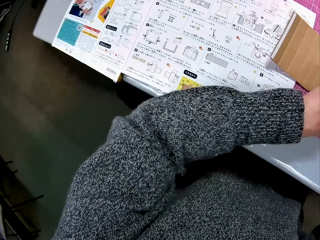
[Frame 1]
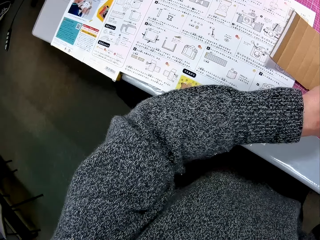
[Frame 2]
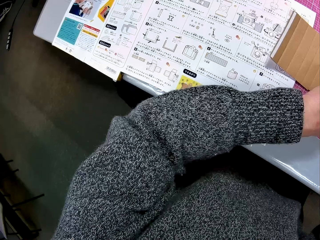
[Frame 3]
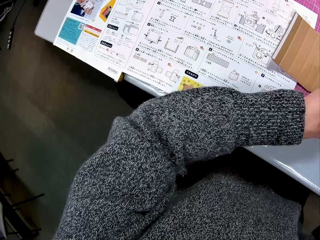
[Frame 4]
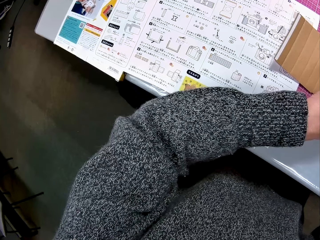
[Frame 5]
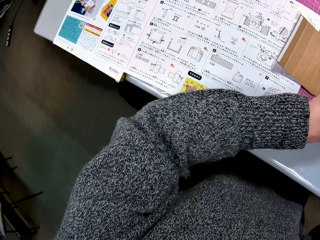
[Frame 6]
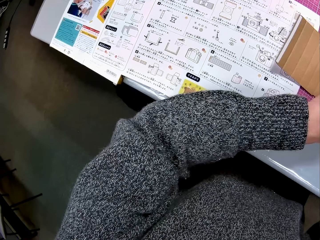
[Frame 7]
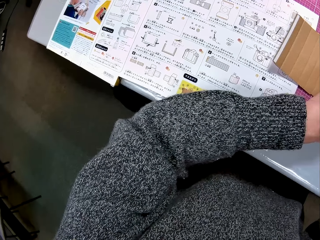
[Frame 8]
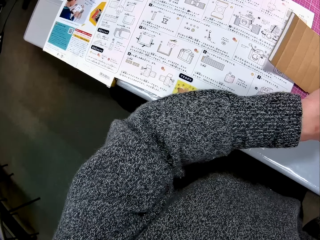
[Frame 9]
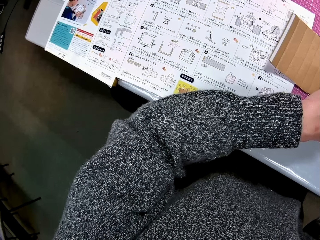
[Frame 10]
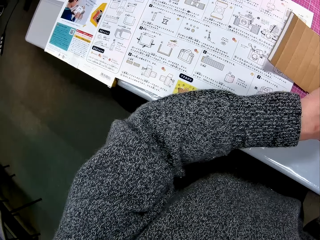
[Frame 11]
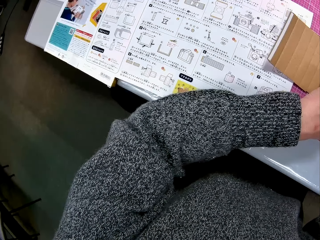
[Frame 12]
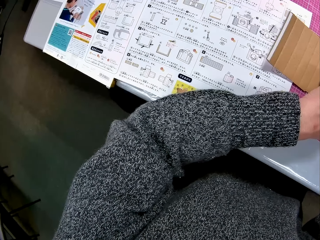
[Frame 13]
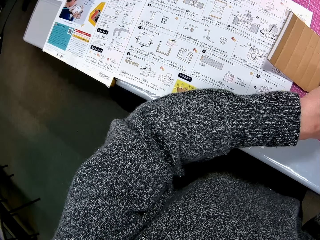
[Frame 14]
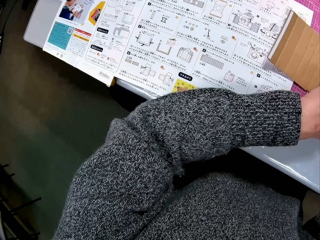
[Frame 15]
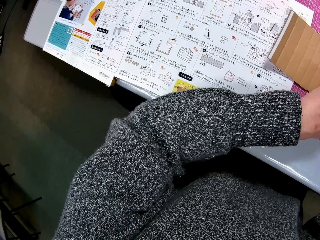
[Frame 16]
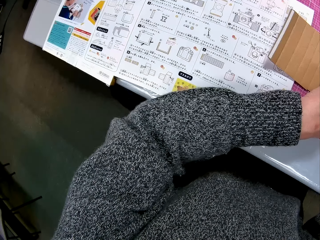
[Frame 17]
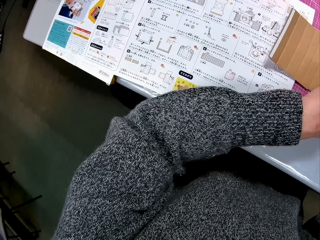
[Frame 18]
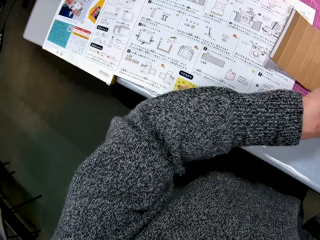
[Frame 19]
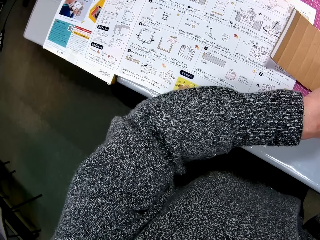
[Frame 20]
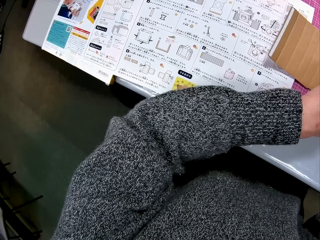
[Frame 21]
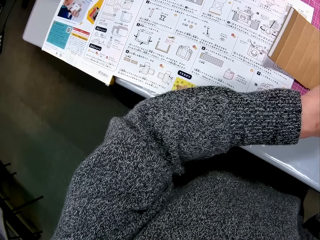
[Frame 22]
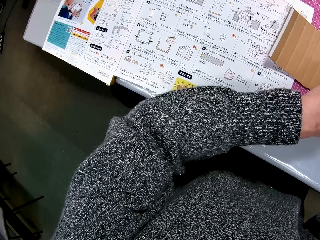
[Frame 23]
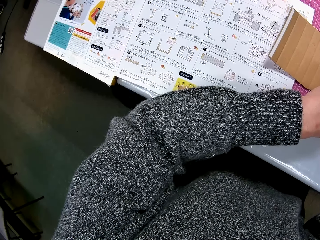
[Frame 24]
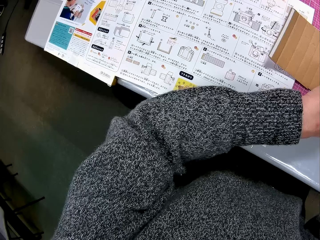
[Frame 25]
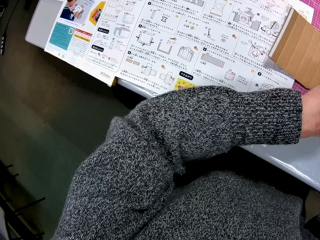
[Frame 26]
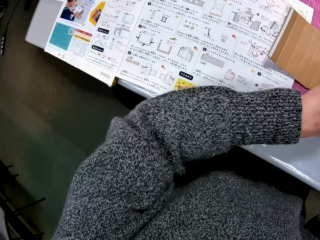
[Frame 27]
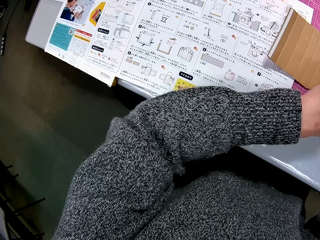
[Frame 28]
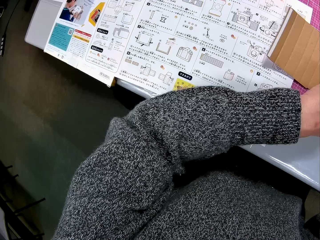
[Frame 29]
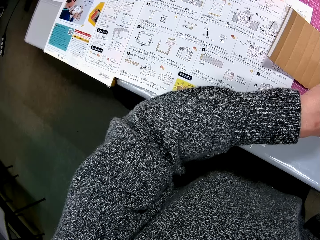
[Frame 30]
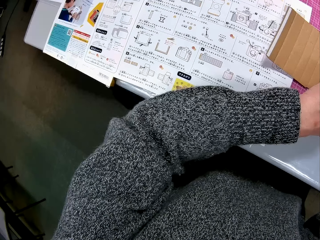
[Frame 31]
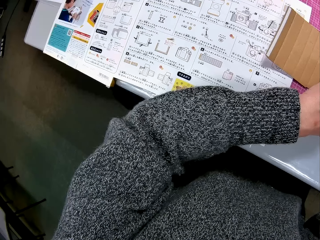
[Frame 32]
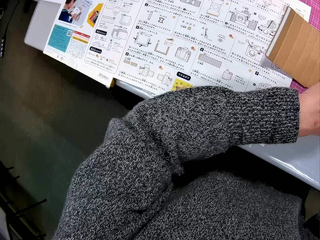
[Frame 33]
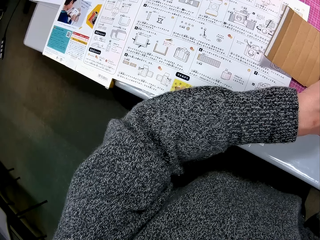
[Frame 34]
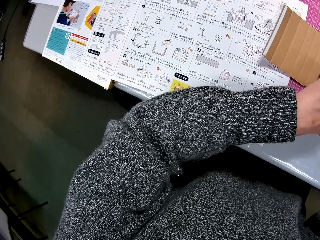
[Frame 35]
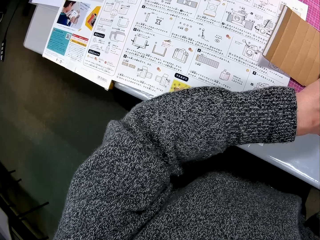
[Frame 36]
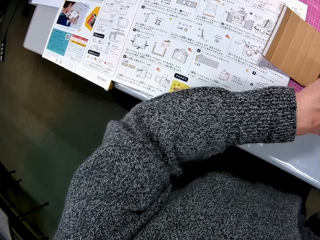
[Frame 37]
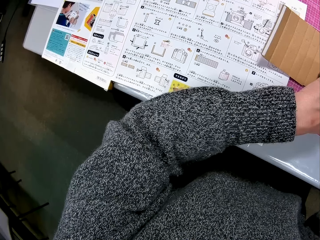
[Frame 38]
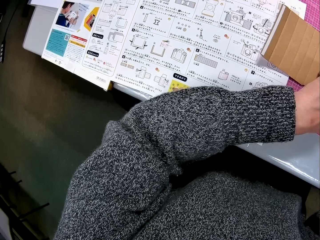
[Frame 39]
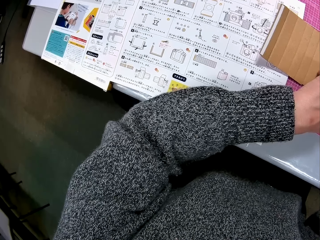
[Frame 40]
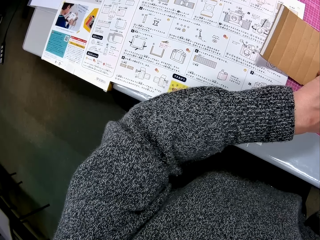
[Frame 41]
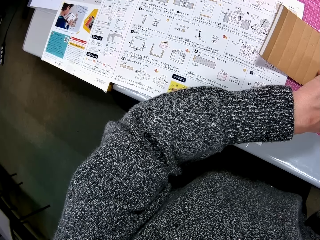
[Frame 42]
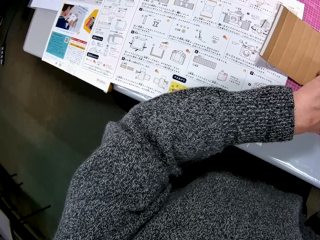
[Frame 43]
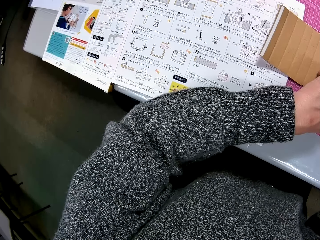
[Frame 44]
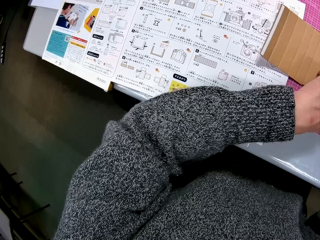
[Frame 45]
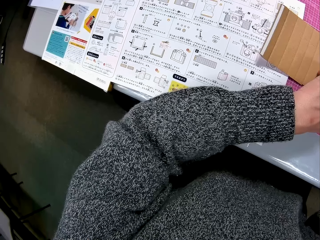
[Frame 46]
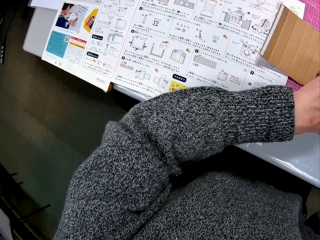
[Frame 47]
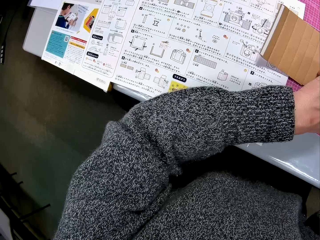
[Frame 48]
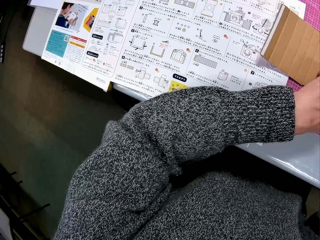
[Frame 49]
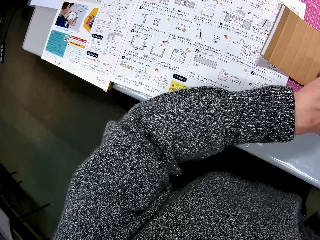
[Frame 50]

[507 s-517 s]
The camera wearer stares at the manual.

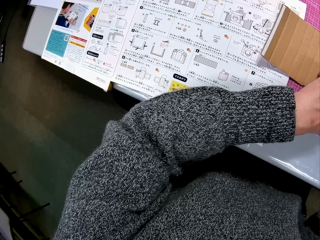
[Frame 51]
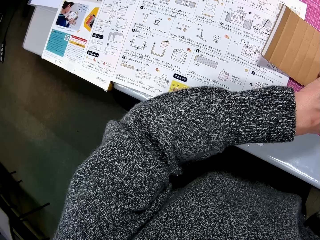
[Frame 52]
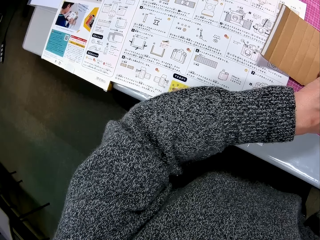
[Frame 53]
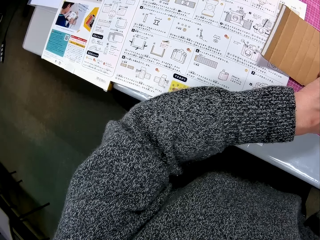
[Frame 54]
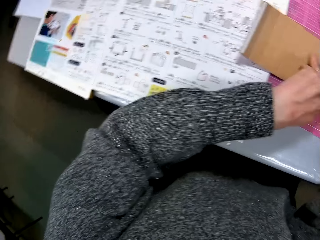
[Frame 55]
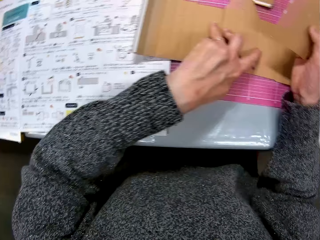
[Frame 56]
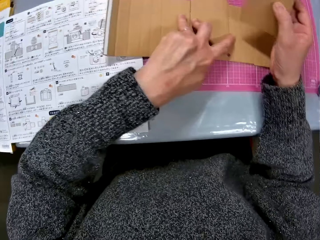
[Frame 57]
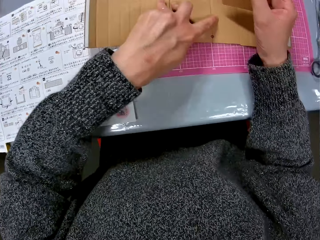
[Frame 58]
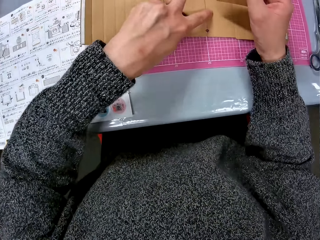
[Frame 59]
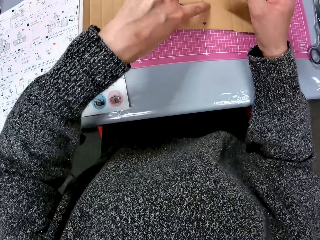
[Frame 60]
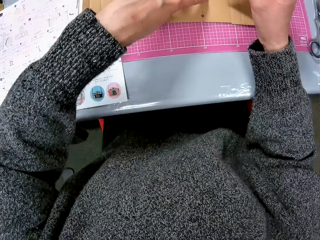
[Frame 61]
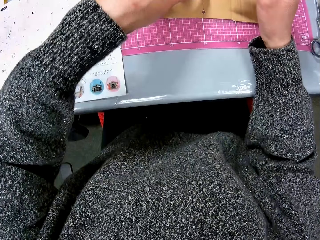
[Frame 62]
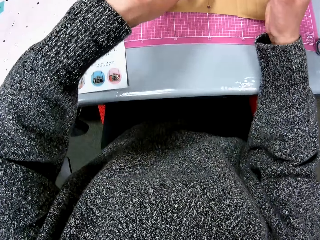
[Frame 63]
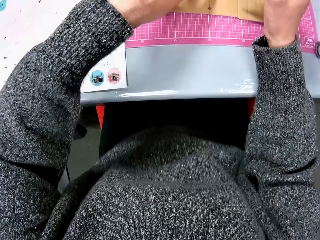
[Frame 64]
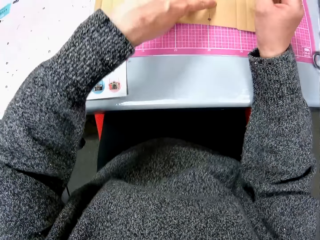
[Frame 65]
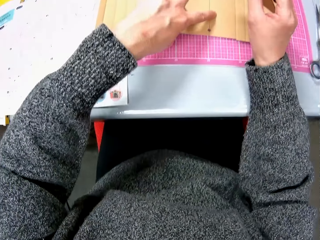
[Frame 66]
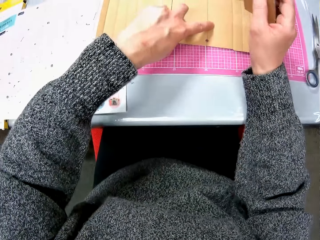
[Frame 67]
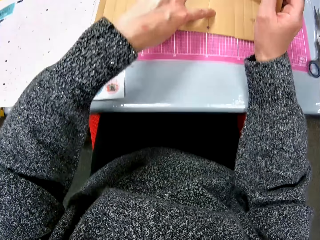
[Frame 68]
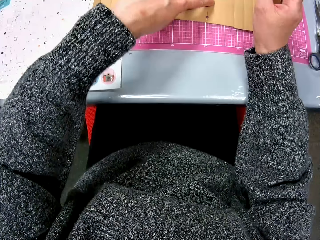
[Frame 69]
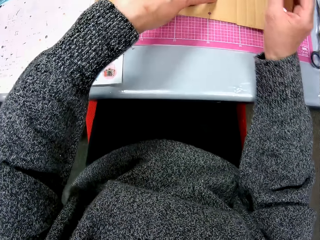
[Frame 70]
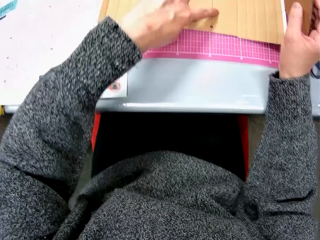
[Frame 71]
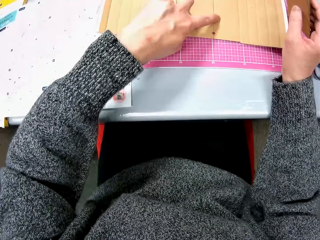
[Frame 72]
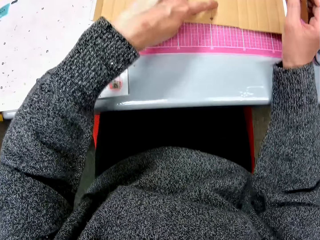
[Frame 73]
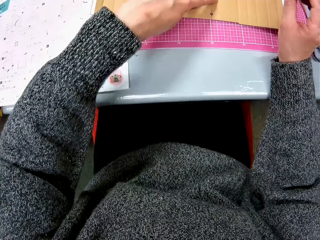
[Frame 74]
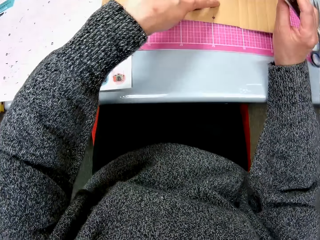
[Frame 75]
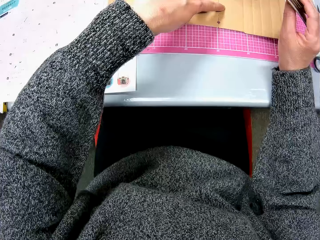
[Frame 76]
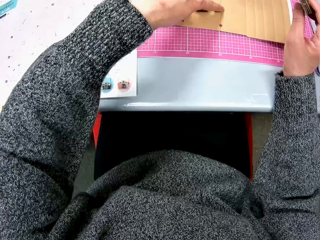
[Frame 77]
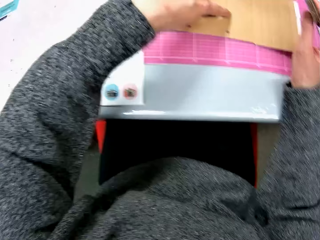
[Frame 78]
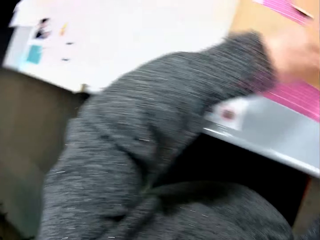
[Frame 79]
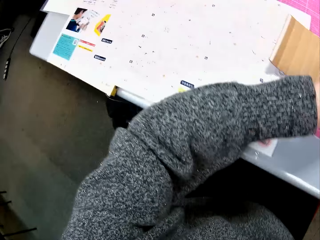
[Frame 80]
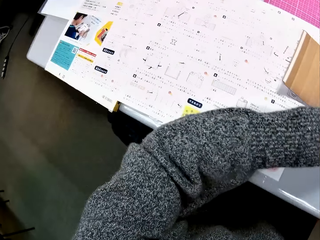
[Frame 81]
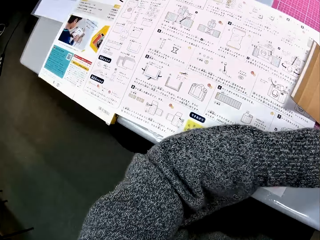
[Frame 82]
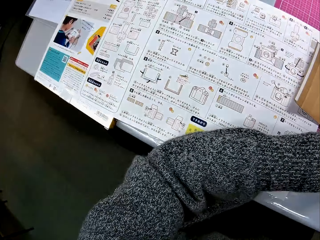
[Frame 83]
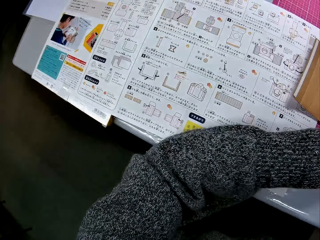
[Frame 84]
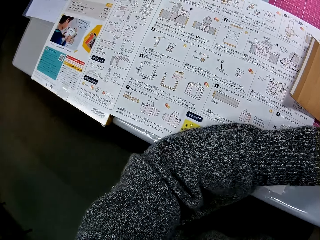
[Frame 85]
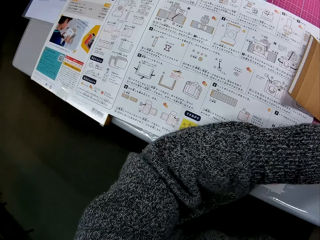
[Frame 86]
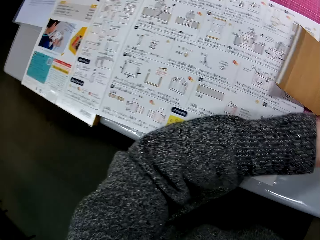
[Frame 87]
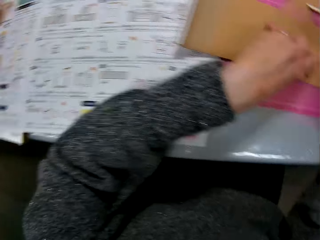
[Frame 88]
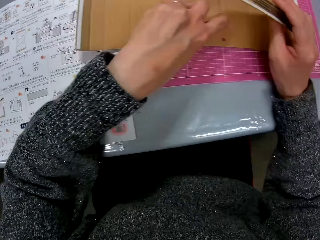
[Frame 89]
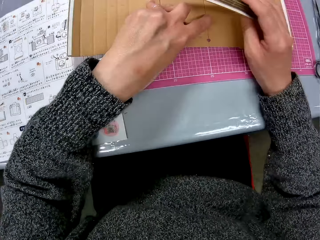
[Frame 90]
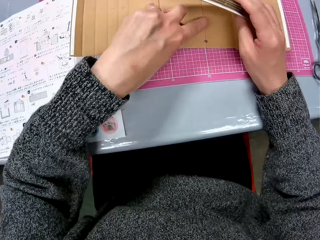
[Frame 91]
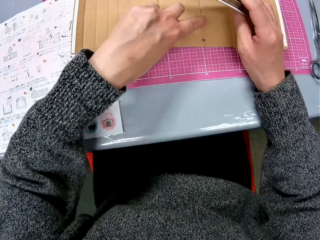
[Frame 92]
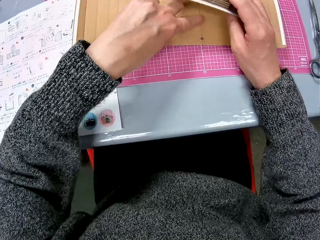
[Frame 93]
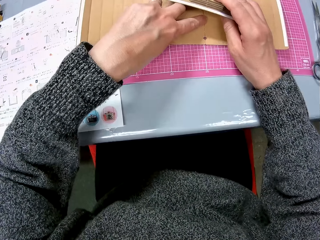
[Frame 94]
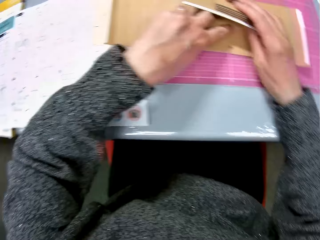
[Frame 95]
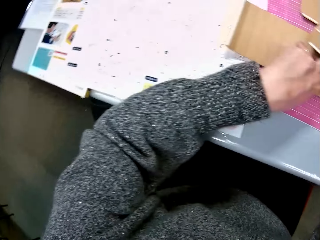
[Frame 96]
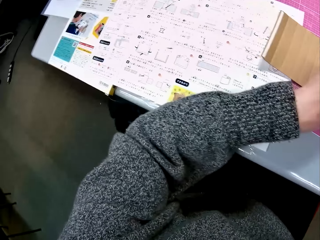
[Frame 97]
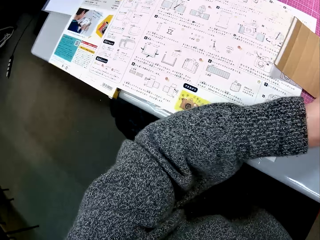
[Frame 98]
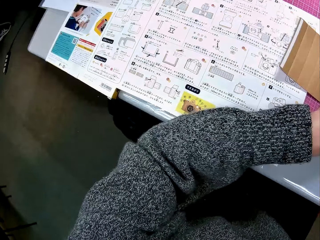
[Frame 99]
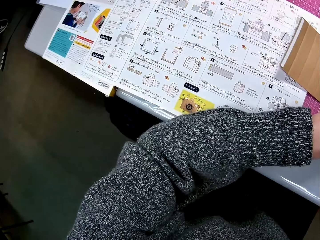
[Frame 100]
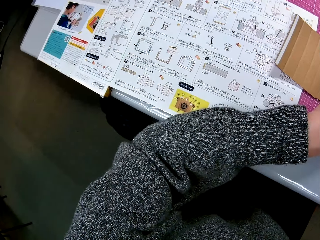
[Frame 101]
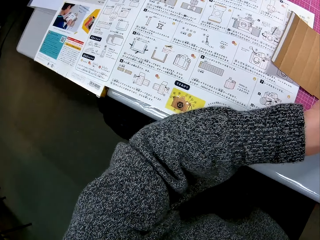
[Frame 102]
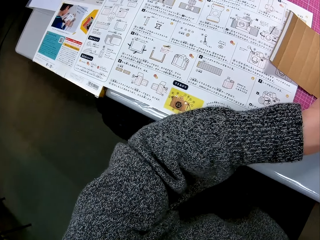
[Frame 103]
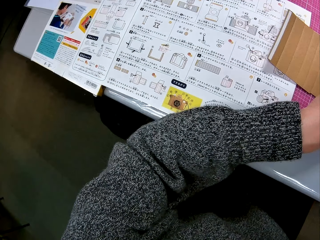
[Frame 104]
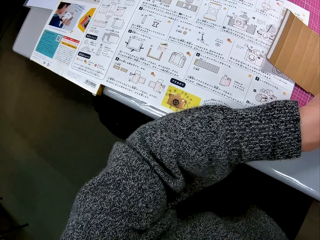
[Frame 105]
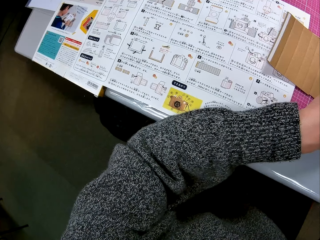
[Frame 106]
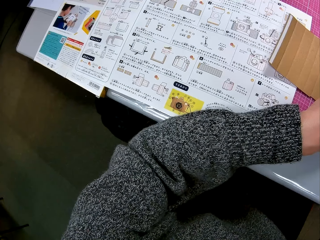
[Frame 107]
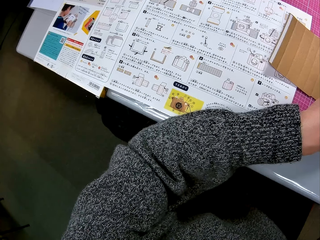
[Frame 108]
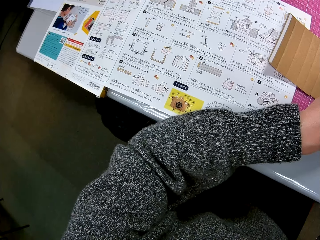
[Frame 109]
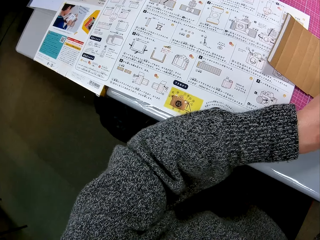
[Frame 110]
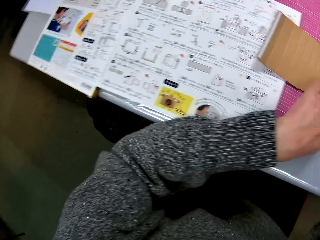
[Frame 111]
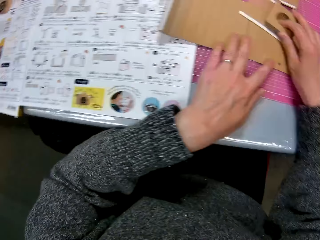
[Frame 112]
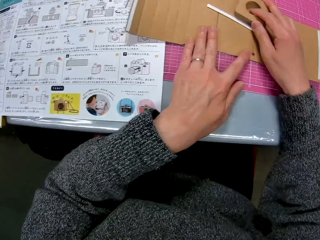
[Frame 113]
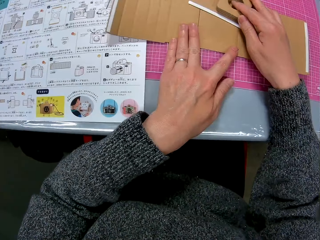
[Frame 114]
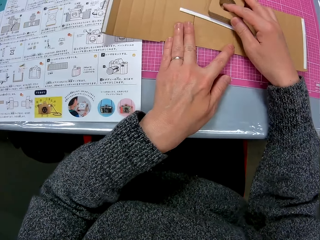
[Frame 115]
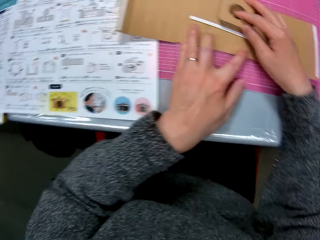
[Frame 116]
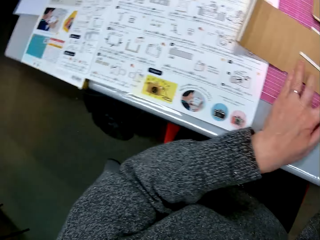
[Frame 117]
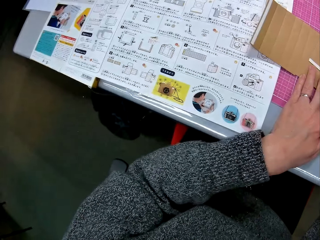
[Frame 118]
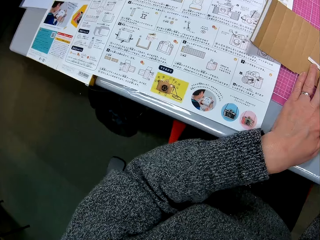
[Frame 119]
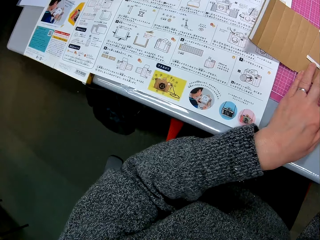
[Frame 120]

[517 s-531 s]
The camera wearer turns to the cardboard papers on the table. They arrange the cardboard box craft. They turn to the book on the table. They turn to the cardboard papers on the table. They turn to the book on the table. They adjust the cardboard papers on the table. They stare at the manual.
